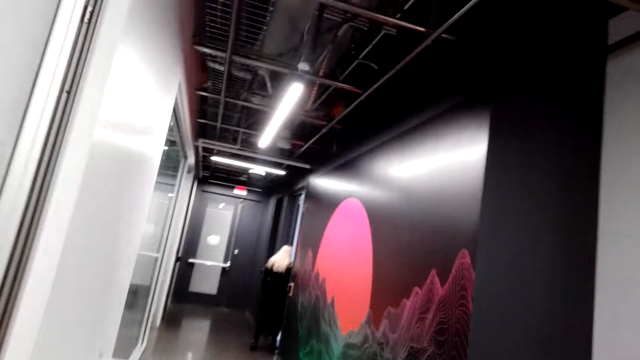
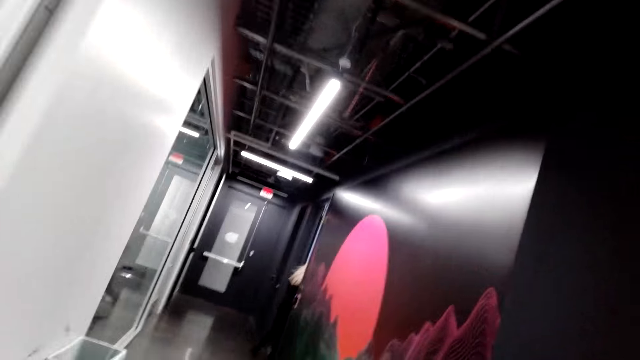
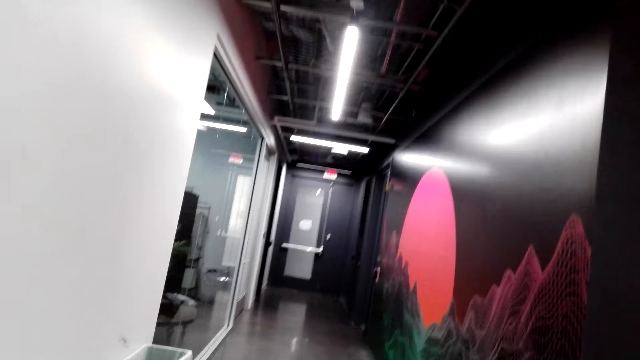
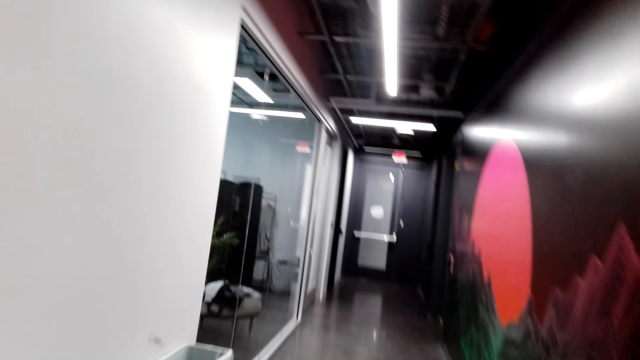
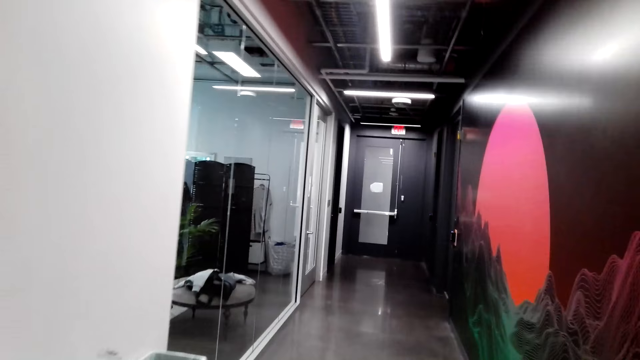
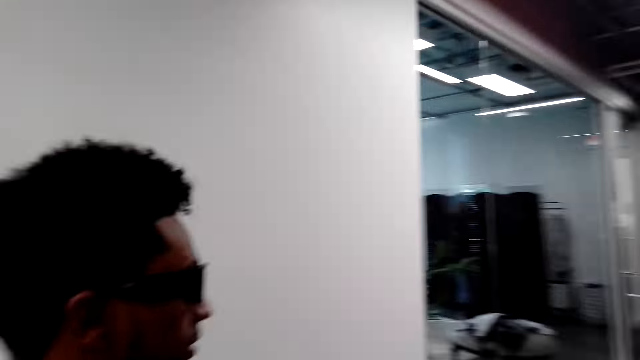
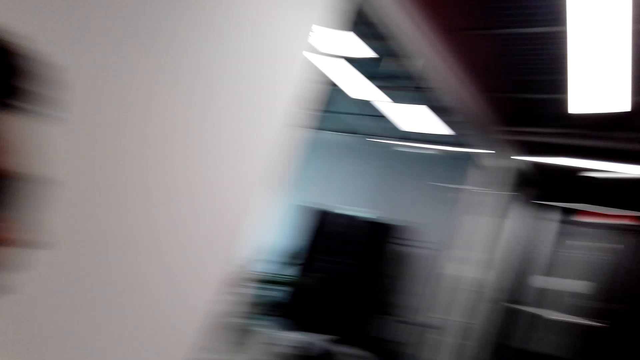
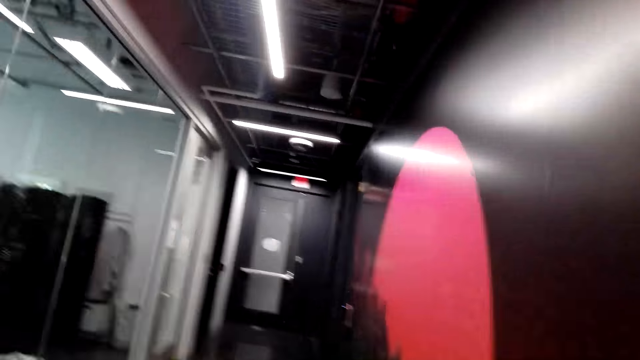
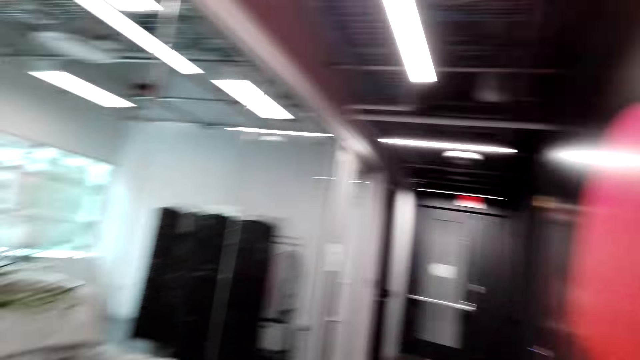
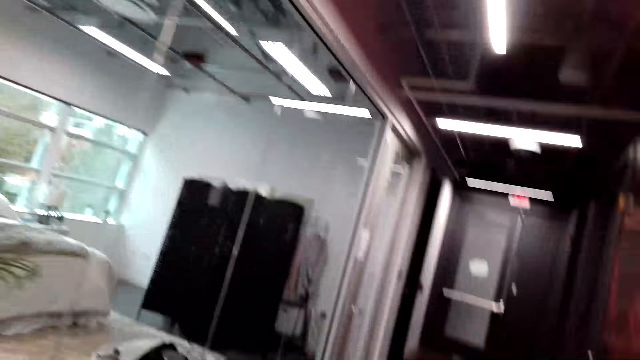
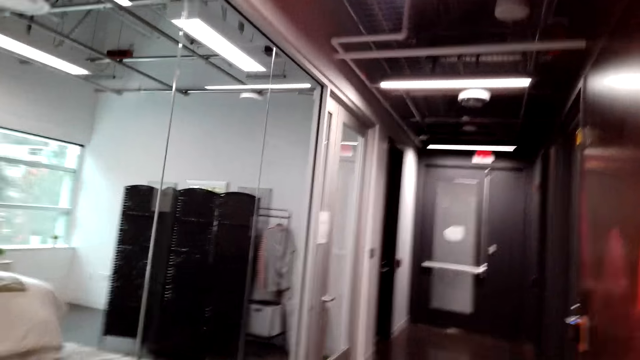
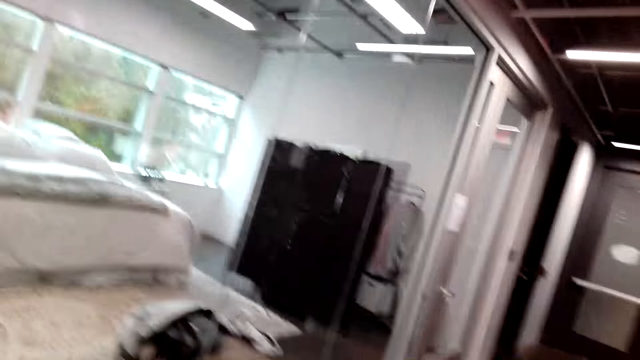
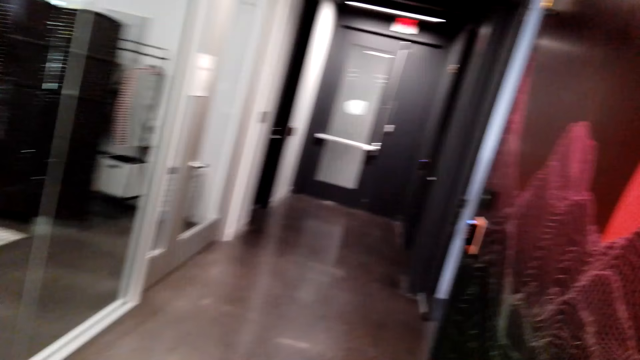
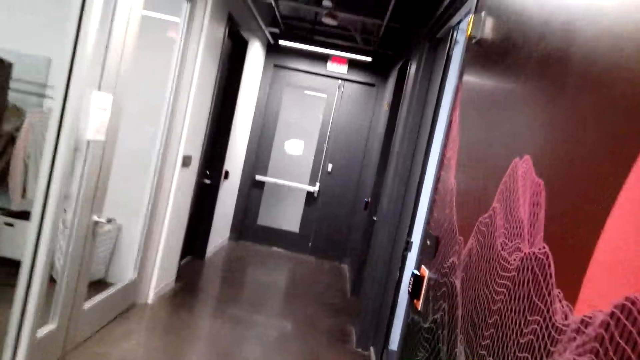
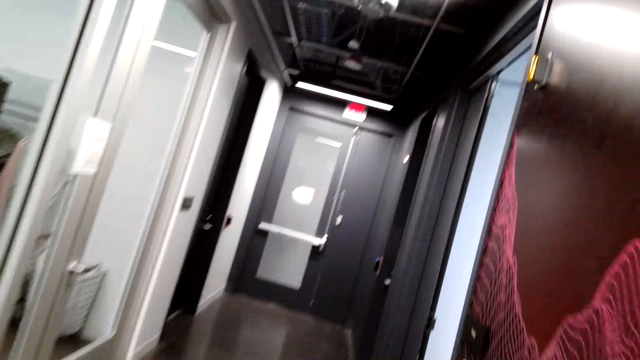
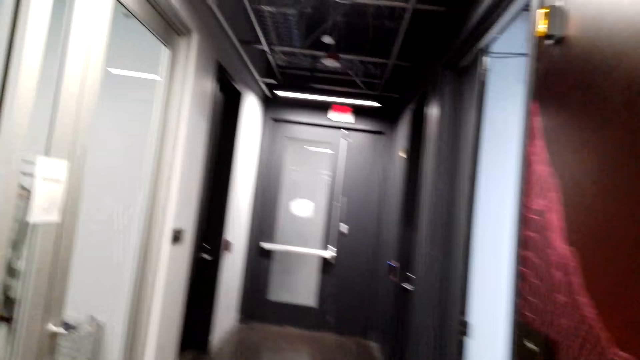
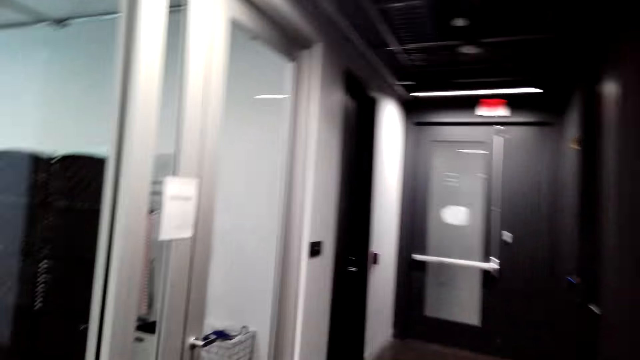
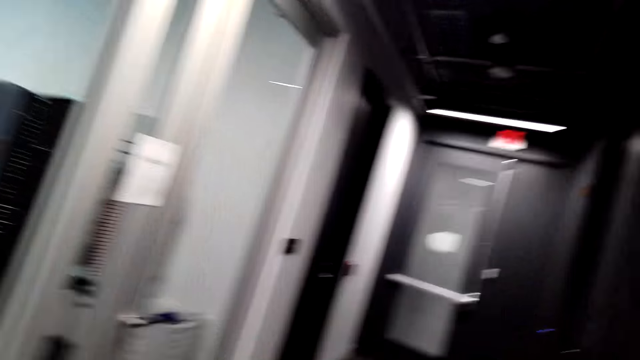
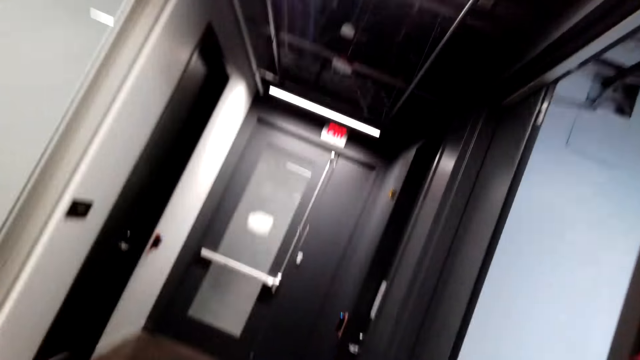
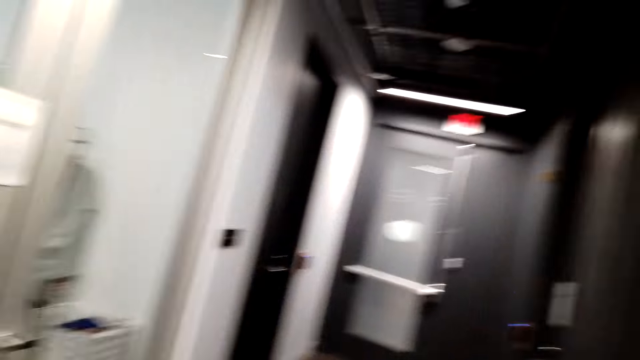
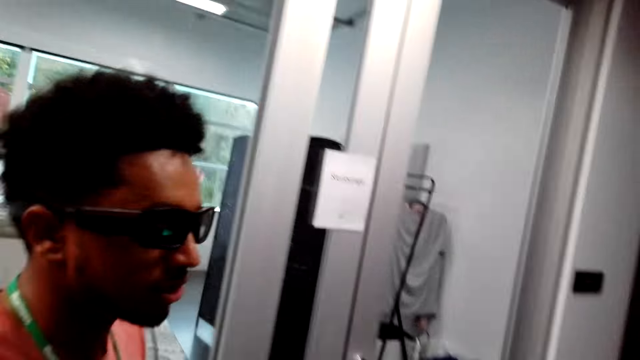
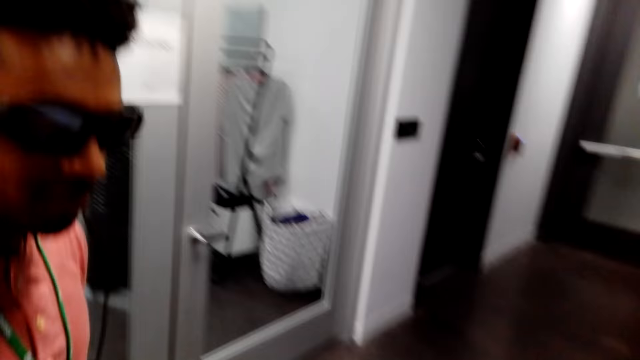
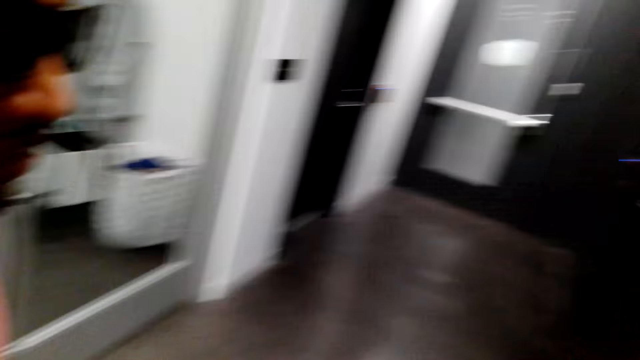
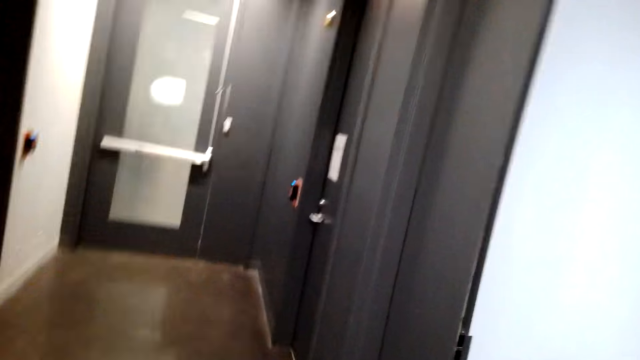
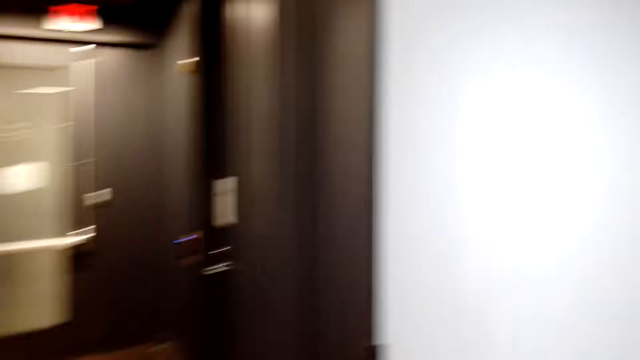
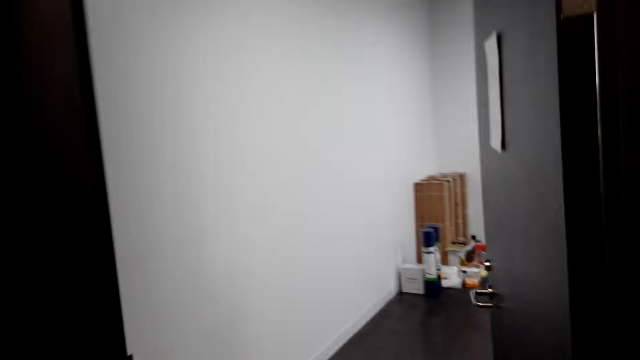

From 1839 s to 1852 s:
A lady opens the door. The camera wearer walks on the floor. They look around the corridor. They walk on the floor.

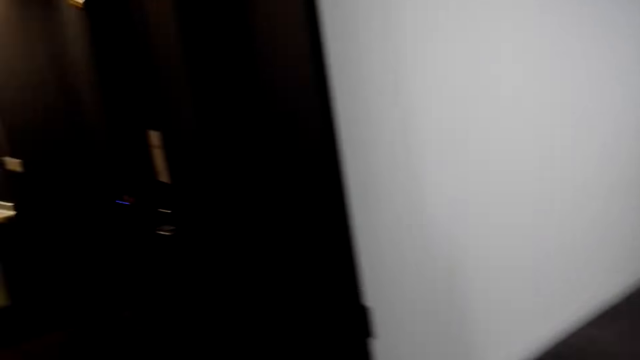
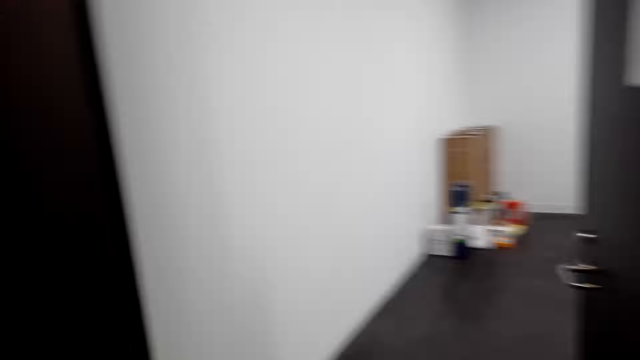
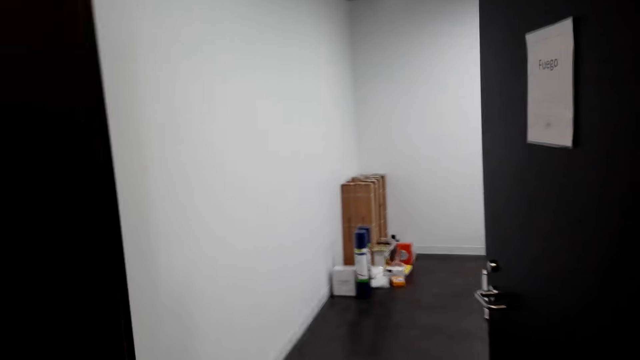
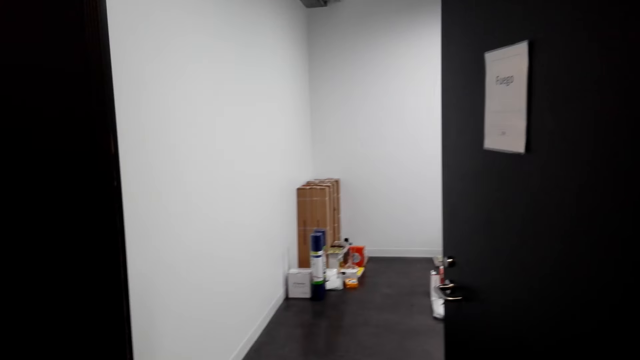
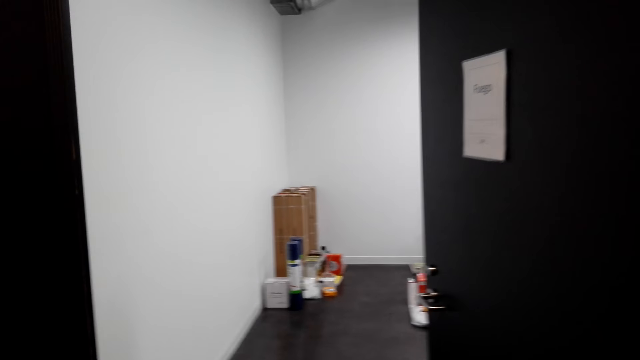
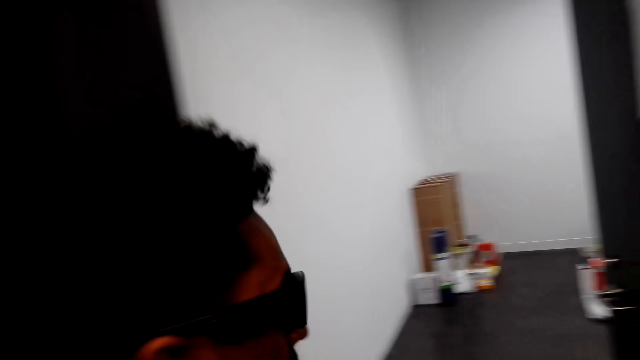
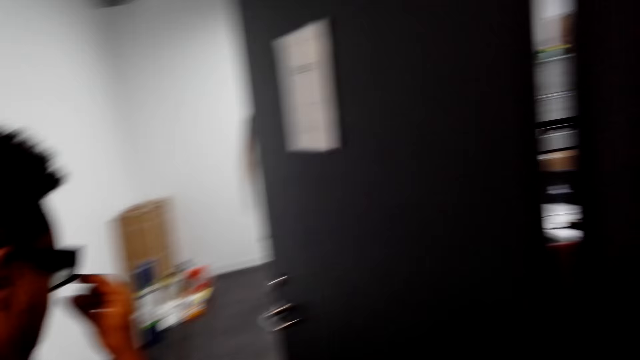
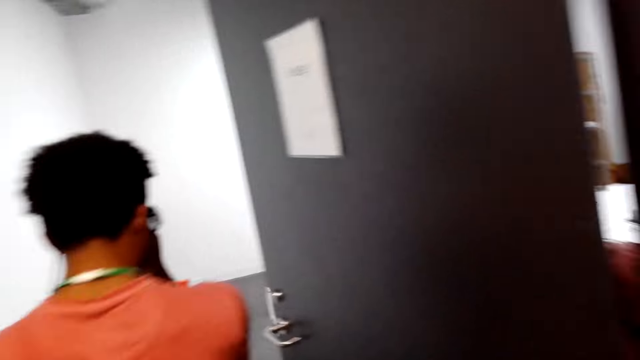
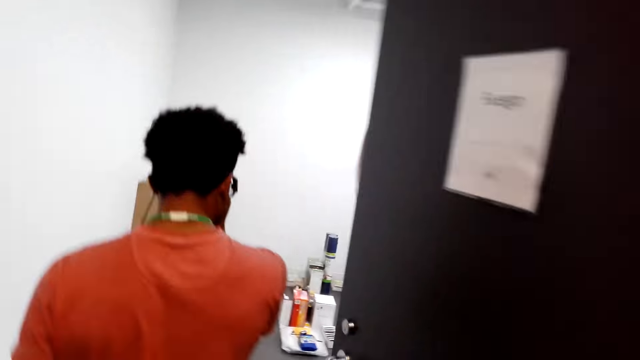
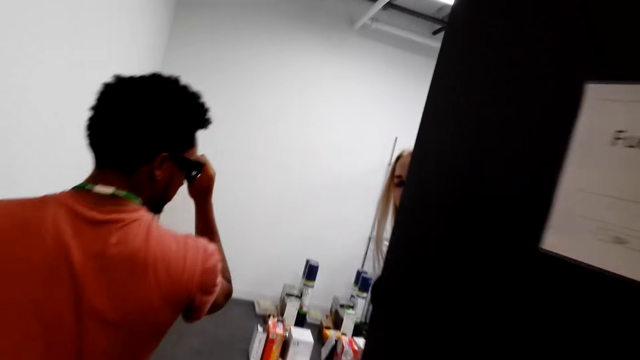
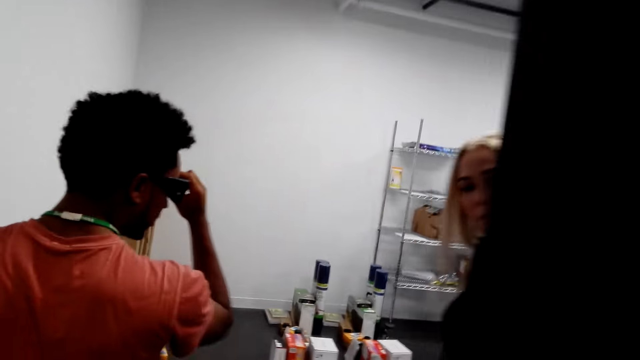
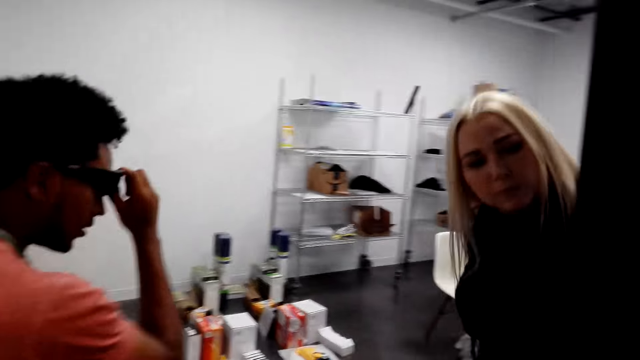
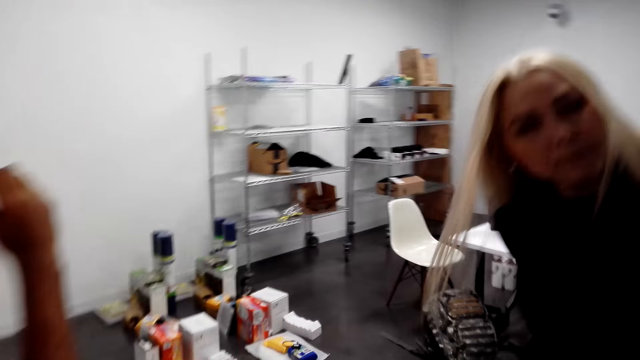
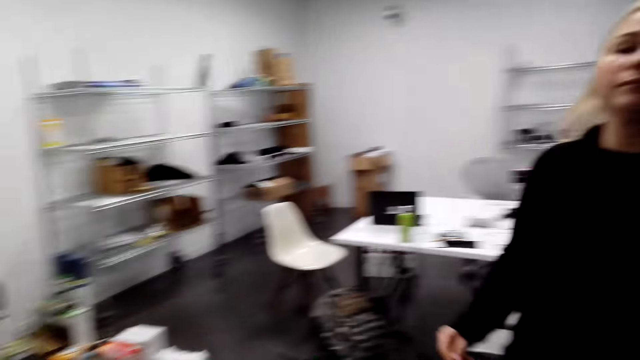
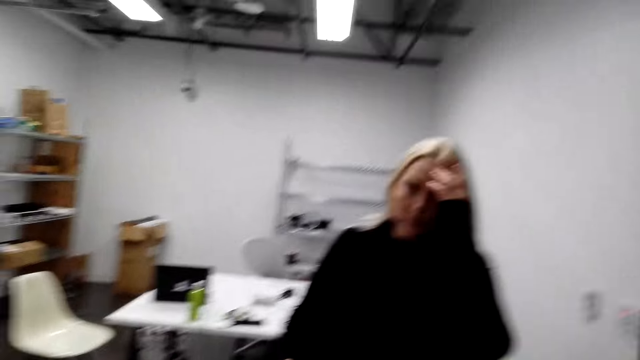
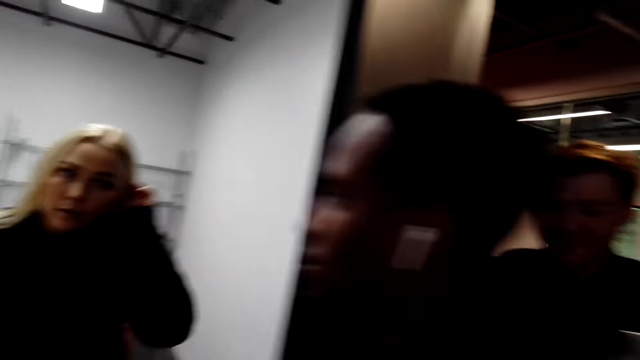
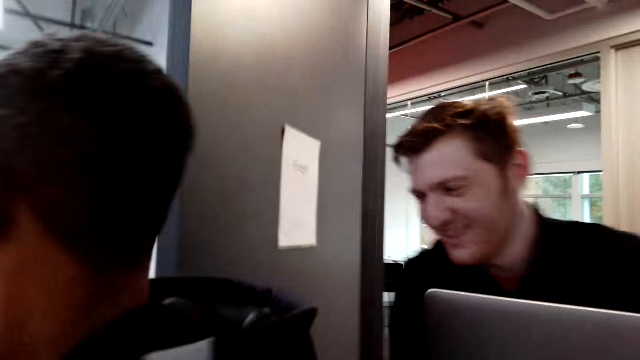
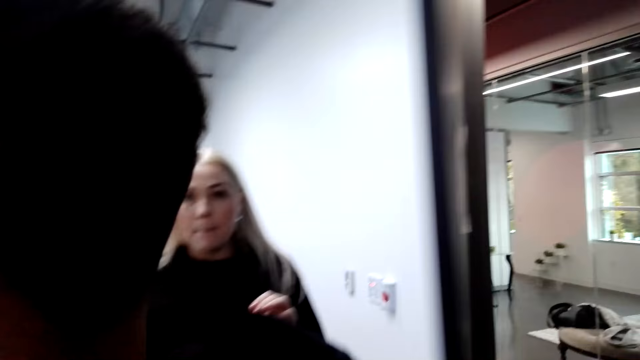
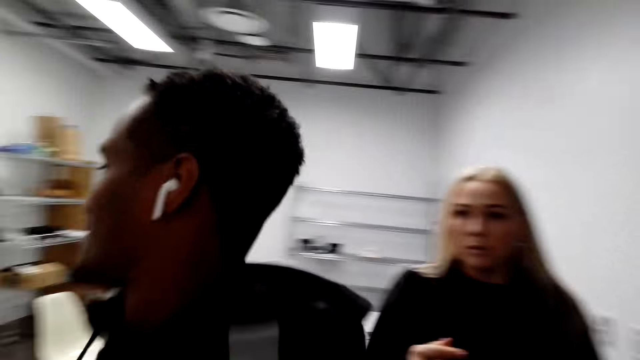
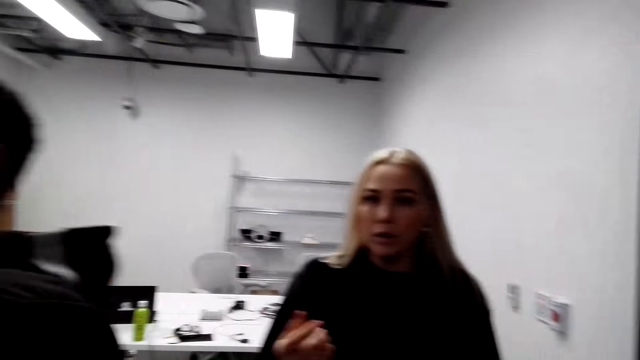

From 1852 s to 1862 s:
A man enters a room and holds the glasses. The camera wearer enters the room. They converse with a woman. A lady touches her face. Another man walks into the room. A third man walks into the room.
